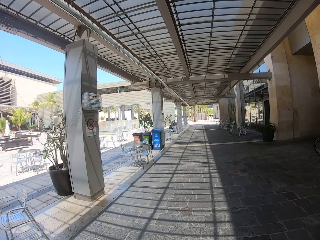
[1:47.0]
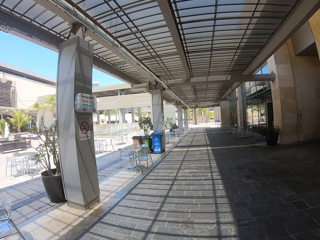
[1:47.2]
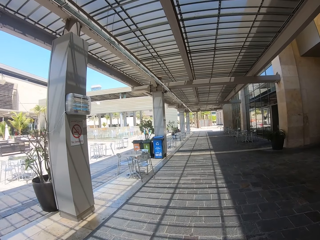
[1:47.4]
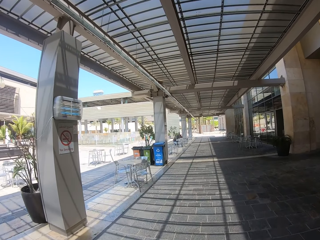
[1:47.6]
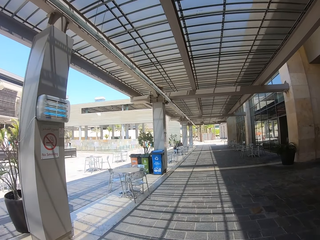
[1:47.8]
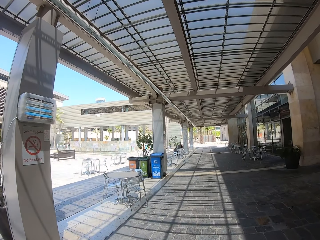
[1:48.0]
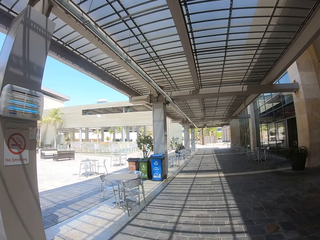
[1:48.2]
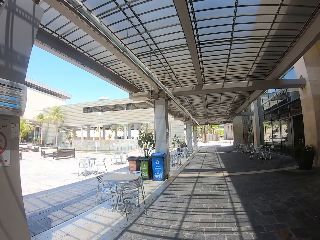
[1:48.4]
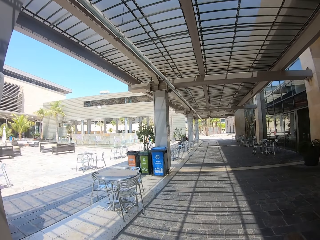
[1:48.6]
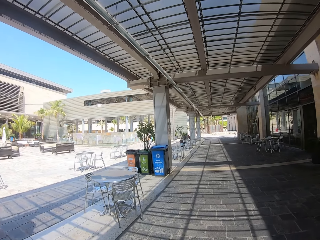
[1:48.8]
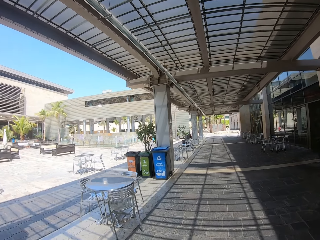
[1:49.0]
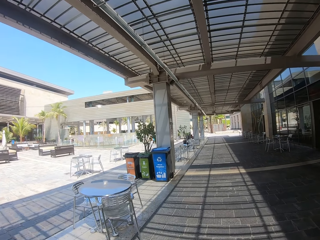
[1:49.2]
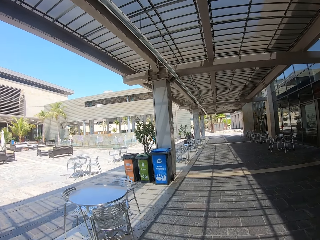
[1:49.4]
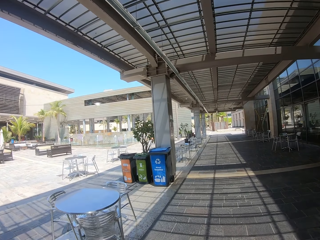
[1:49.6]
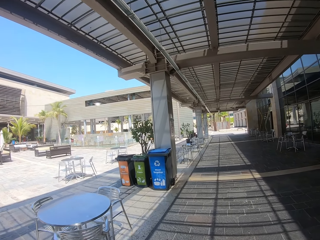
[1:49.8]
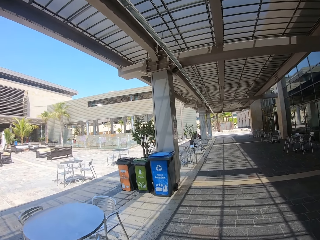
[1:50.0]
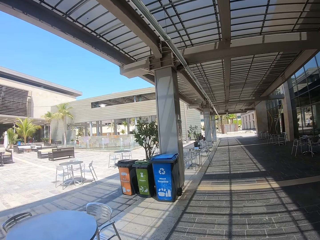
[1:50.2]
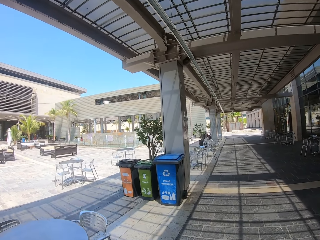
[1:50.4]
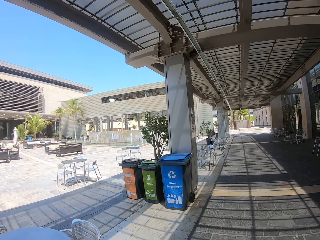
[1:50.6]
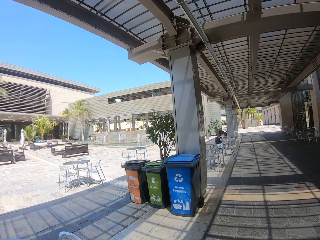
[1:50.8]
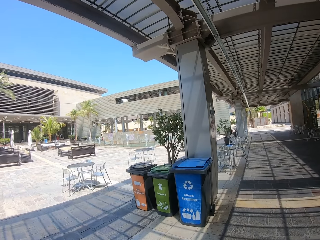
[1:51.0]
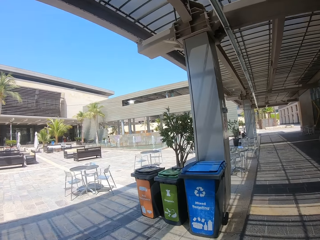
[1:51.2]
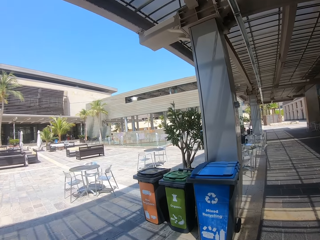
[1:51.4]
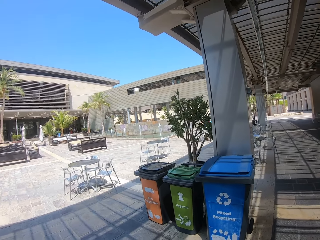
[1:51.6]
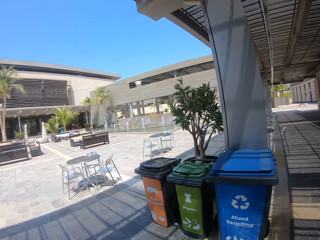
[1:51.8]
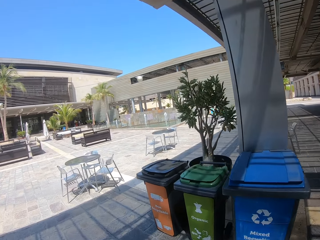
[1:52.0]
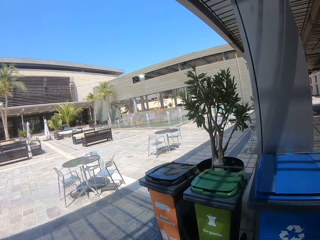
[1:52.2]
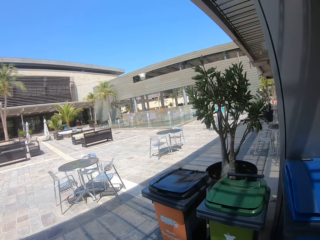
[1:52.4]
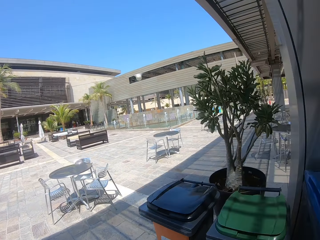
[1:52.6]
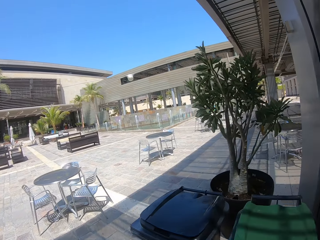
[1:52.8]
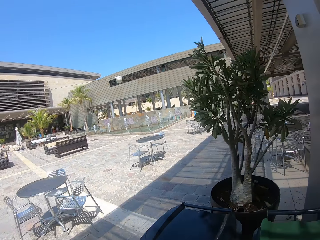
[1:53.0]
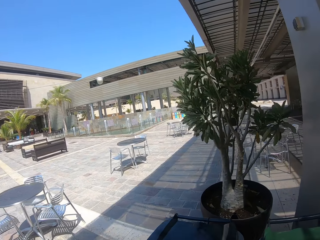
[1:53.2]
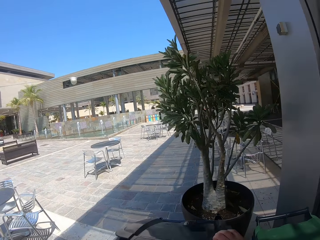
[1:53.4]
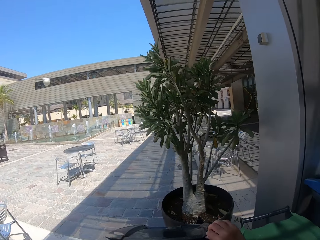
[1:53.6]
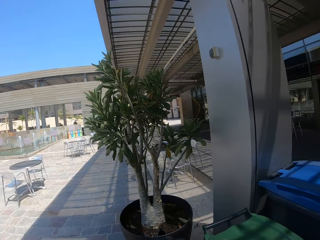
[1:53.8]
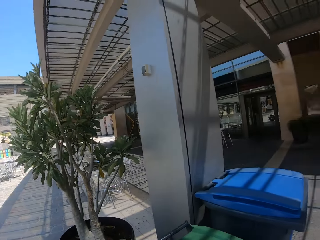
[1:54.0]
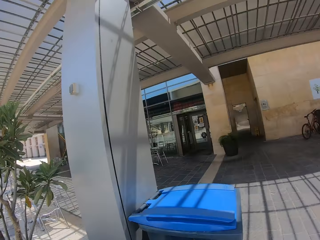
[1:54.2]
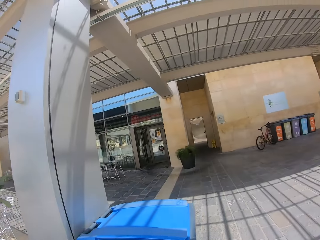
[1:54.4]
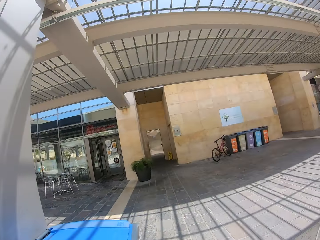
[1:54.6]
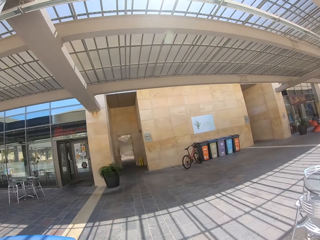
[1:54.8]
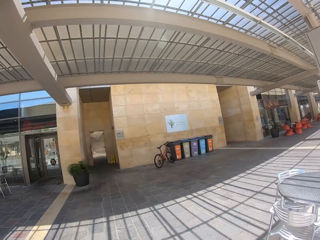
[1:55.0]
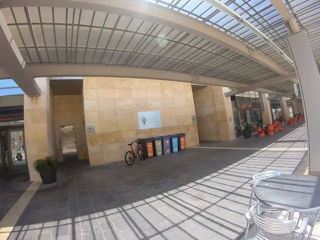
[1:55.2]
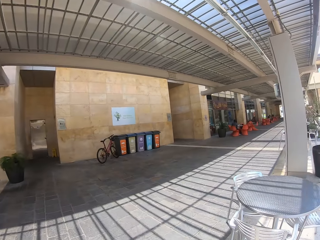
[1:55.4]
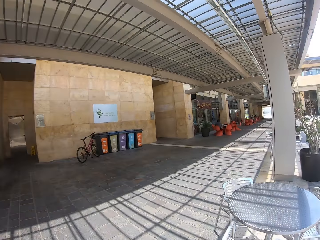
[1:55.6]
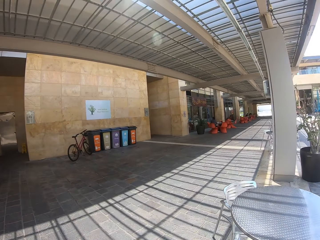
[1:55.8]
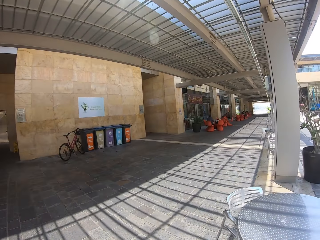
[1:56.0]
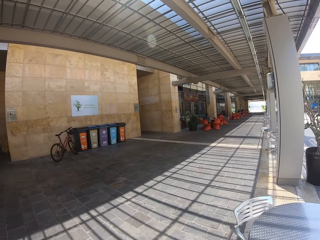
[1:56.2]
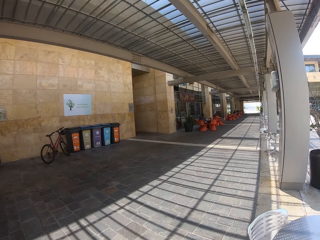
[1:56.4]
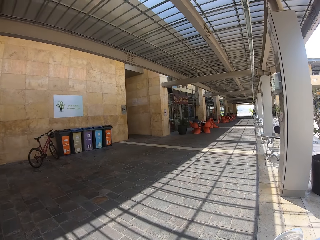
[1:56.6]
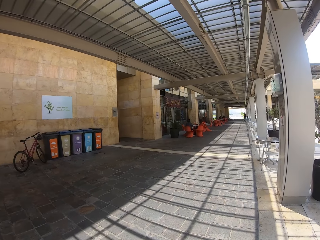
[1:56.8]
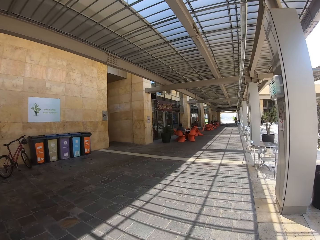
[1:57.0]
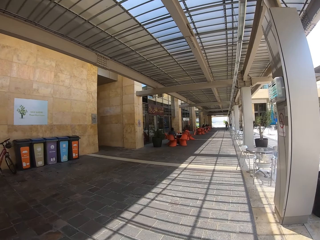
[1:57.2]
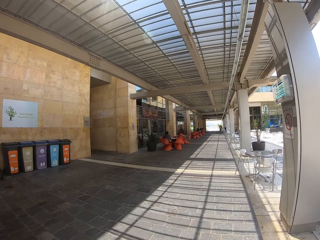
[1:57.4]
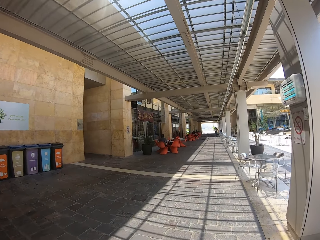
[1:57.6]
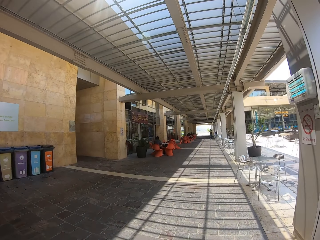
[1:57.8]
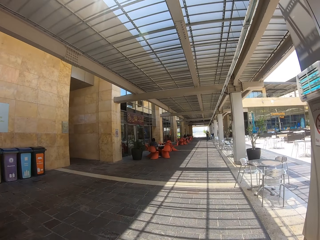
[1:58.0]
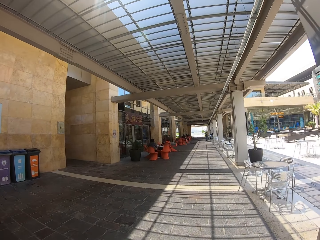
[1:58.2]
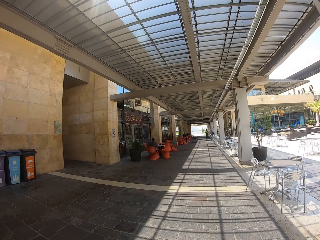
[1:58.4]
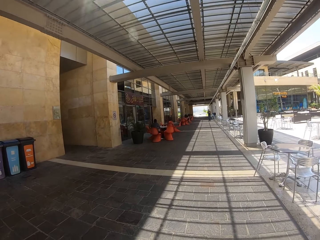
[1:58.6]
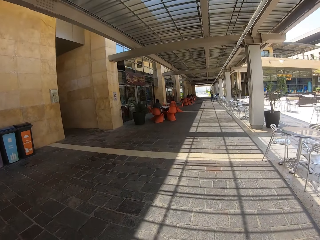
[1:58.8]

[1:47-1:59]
The camera wearer opens the dustbin. They put the paper in the dustbin. They walk around.

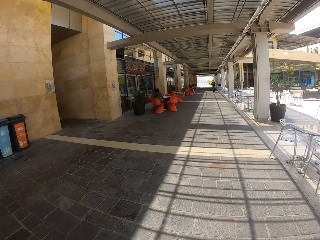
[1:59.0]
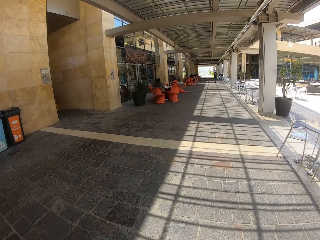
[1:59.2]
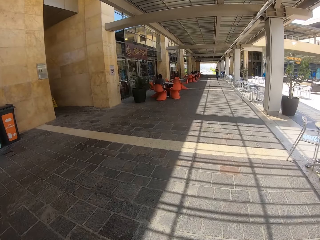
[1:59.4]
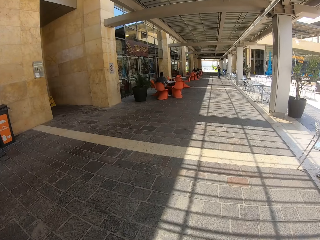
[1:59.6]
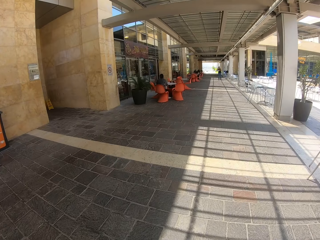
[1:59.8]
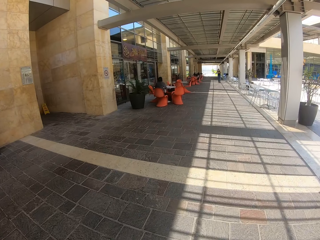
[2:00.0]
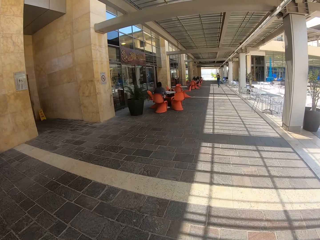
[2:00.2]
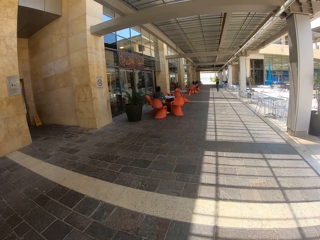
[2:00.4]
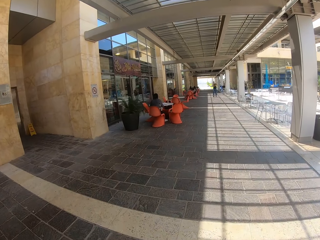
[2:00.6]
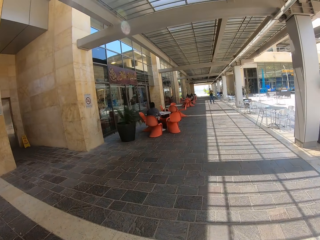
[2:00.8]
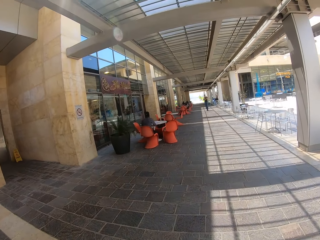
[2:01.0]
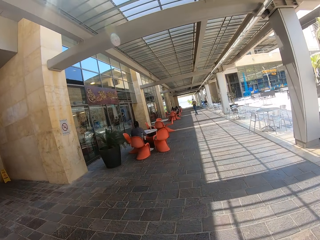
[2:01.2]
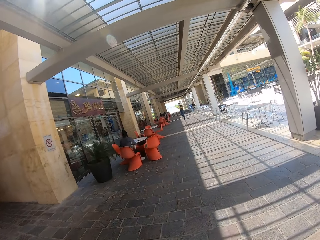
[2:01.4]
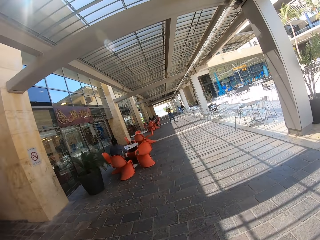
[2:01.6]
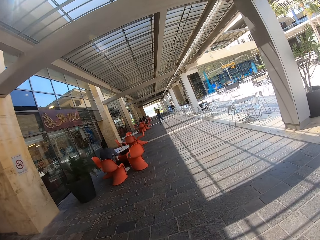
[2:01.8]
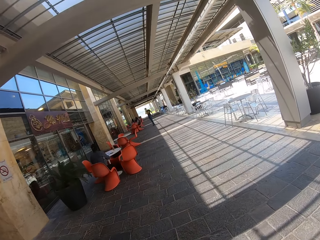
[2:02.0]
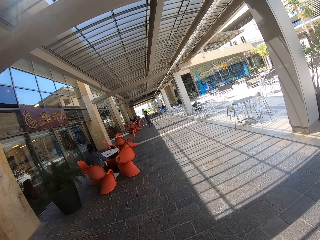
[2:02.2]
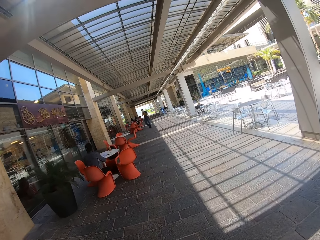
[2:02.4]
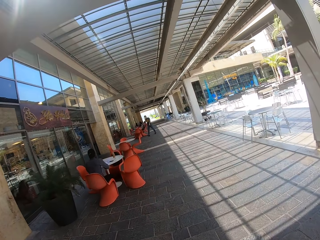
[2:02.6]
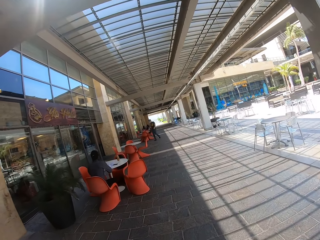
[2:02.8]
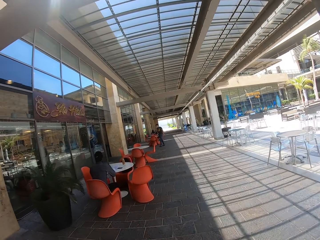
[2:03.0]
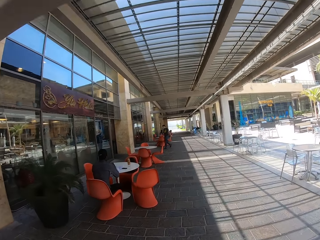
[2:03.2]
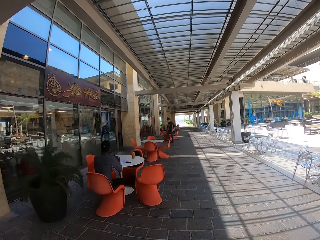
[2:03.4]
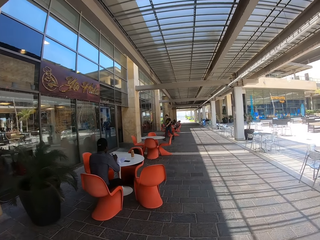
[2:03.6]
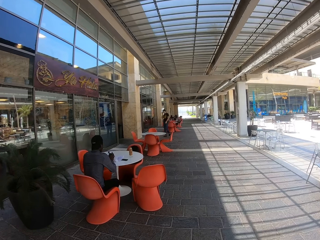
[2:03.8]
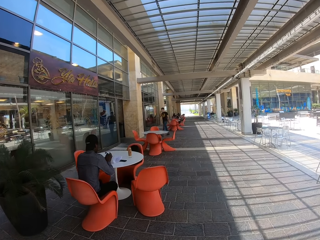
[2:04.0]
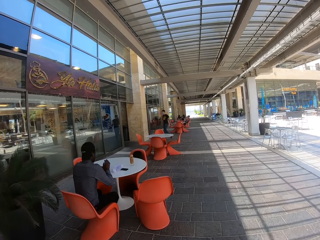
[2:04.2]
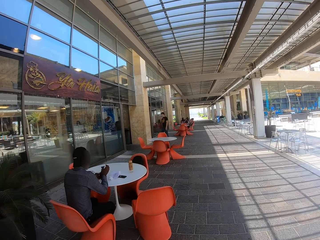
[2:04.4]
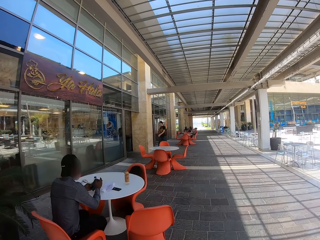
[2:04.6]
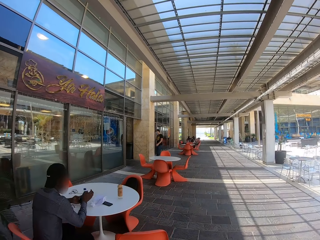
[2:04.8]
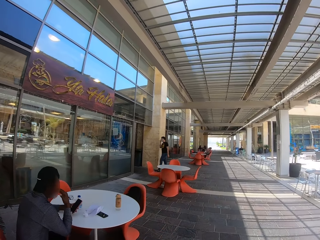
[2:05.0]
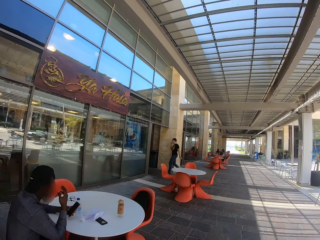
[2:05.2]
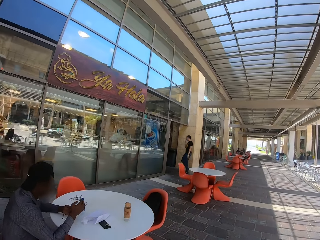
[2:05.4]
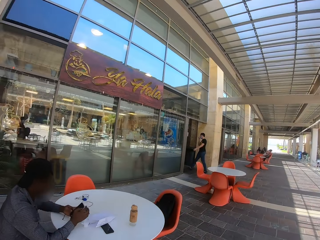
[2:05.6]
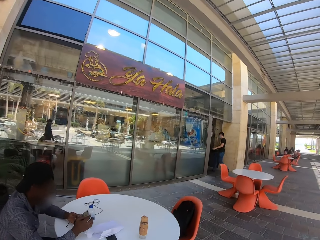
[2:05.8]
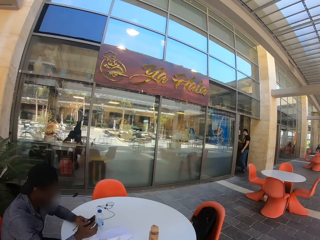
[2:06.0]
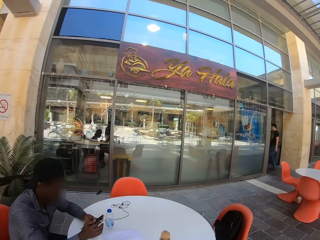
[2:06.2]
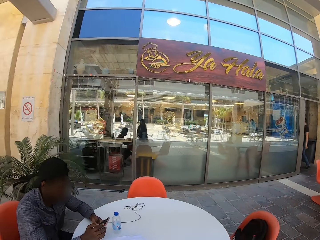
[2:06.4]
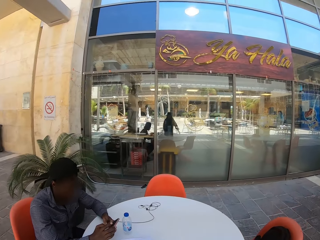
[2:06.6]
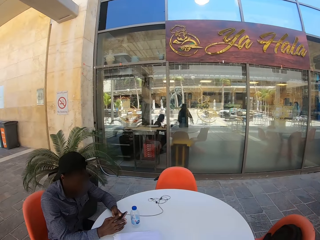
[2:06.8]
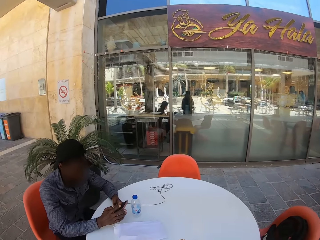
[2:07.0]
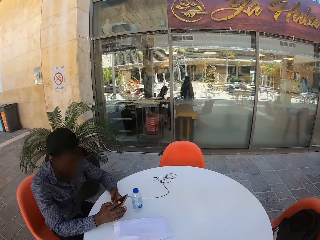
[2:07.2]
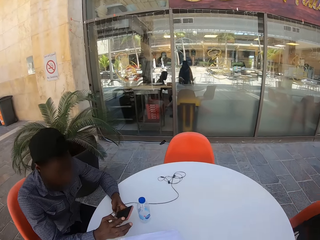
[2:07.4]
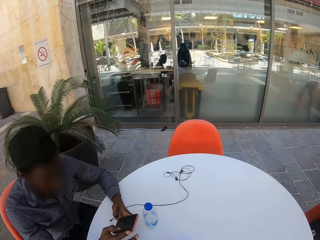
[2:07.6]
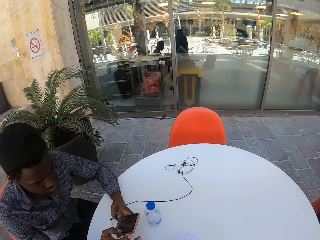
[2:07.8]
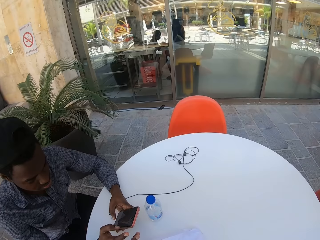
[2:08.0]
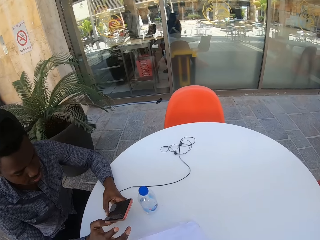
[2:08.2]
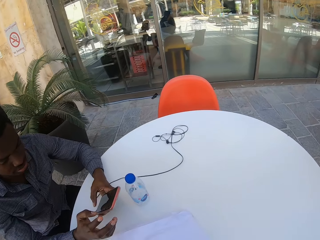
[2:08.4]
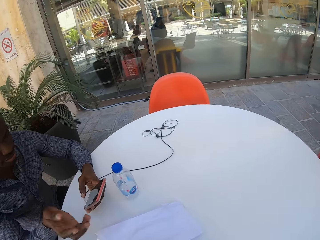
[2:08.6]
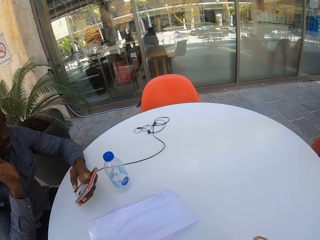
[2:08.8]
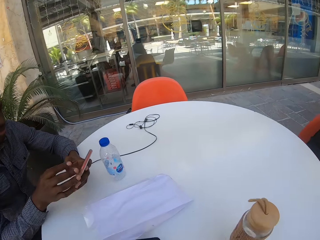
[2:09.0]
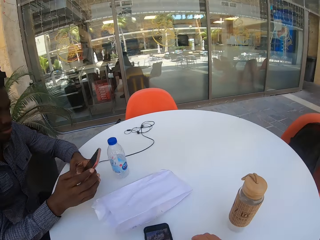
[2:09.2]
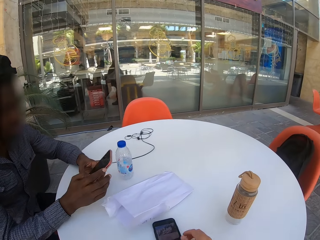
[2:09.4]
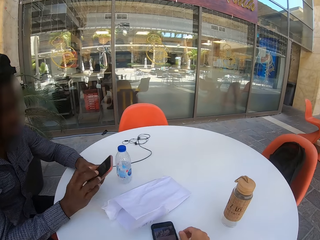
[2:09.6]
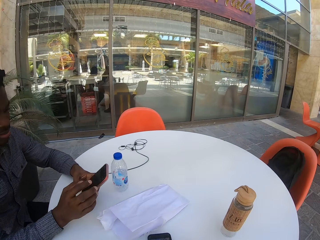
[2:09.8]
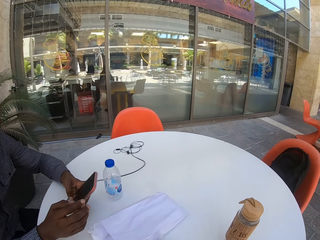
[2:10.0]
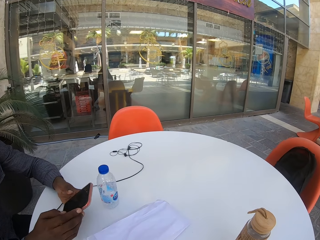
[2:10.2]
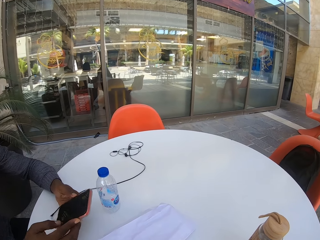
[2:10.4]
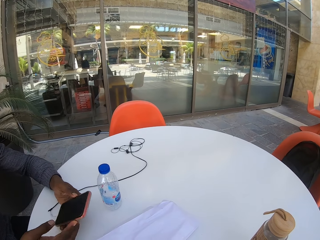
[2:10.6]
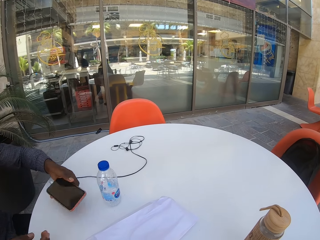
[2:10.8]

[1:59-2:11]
The camera wearer returns to sit down with a person.
